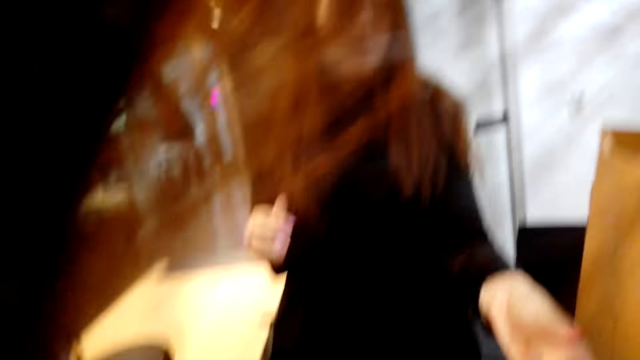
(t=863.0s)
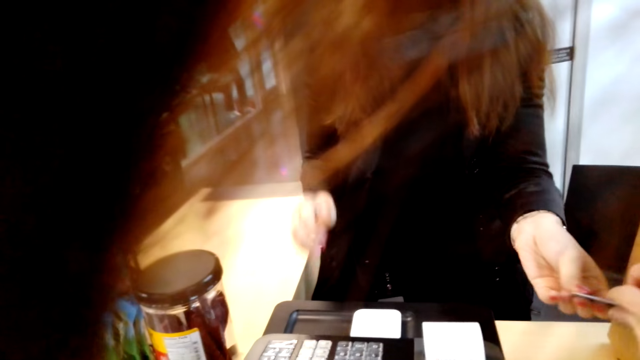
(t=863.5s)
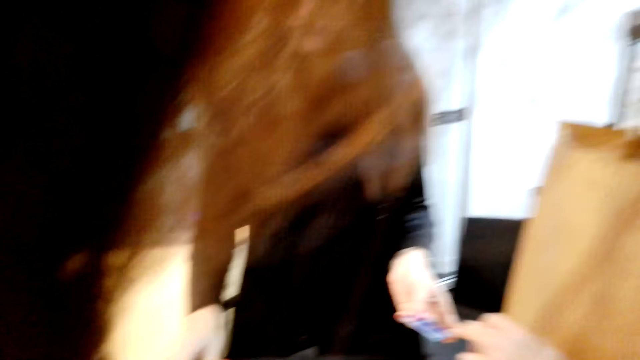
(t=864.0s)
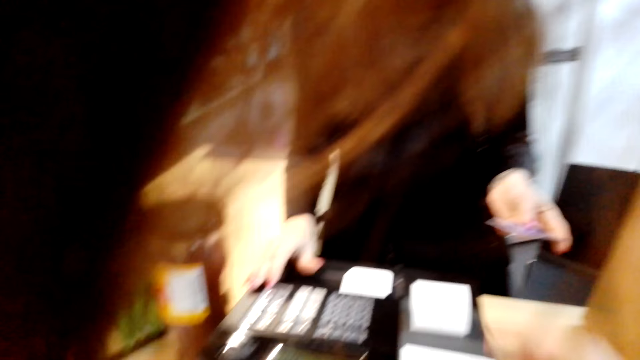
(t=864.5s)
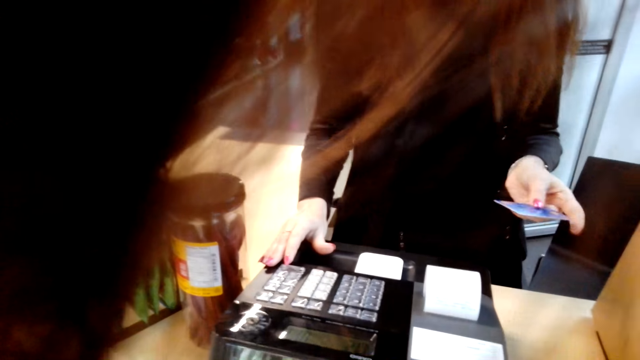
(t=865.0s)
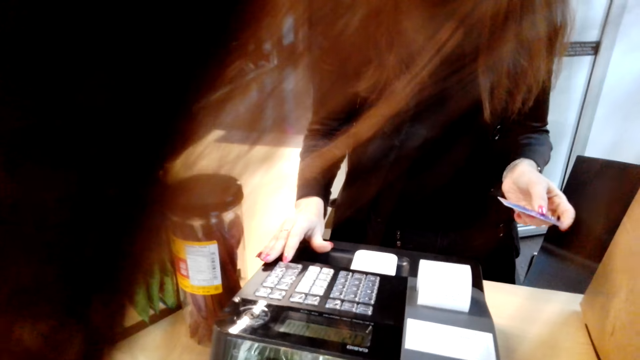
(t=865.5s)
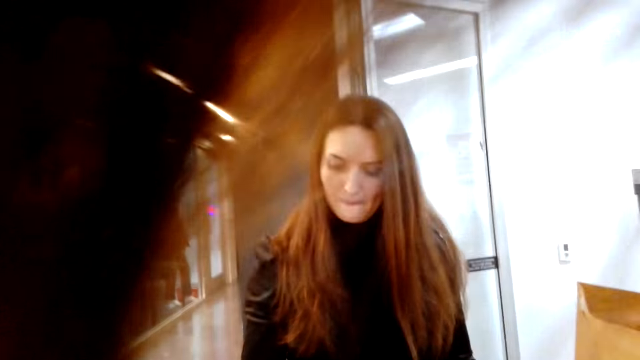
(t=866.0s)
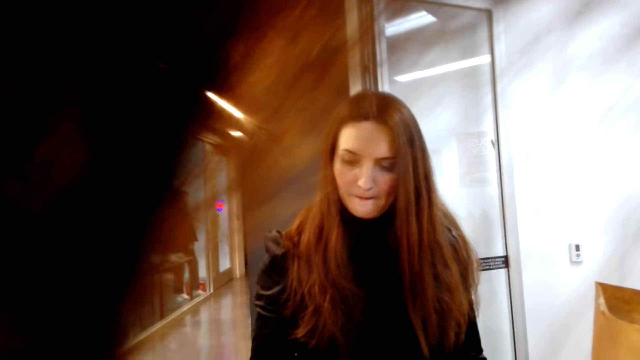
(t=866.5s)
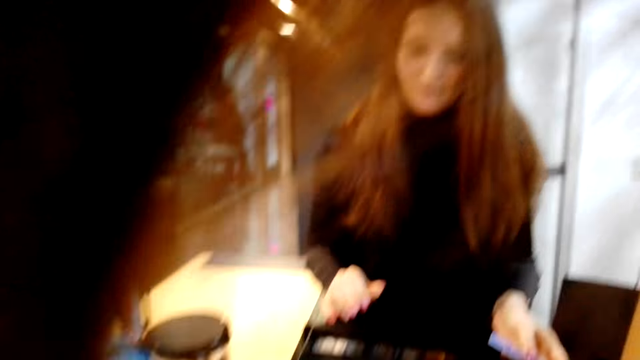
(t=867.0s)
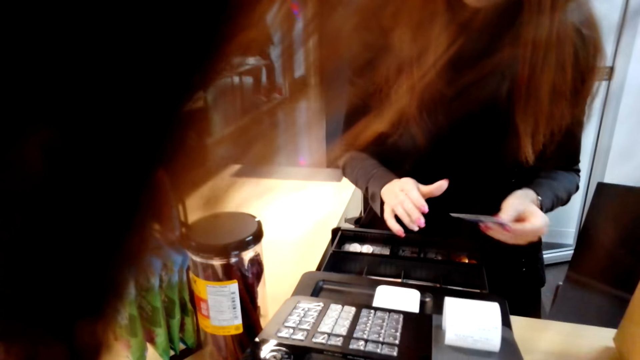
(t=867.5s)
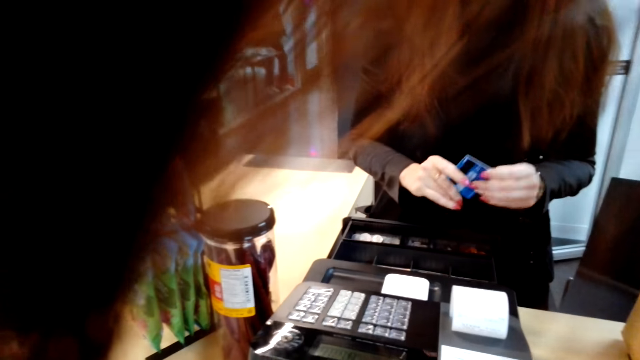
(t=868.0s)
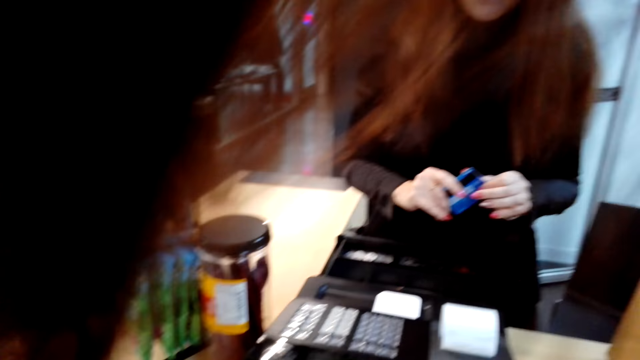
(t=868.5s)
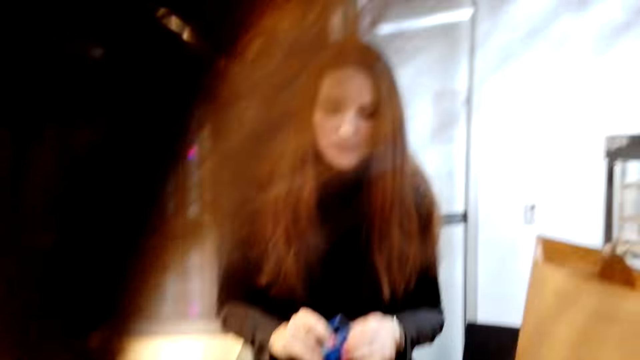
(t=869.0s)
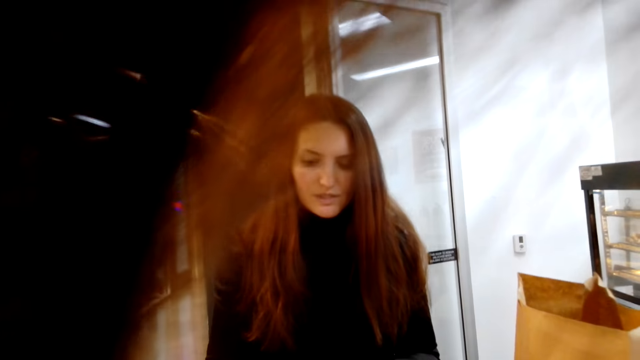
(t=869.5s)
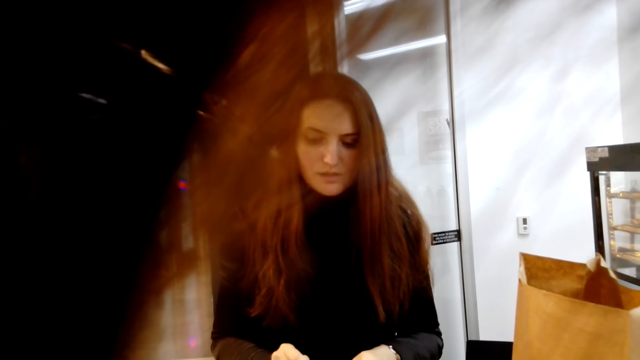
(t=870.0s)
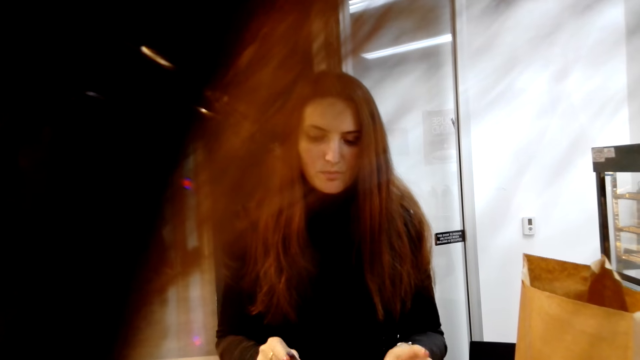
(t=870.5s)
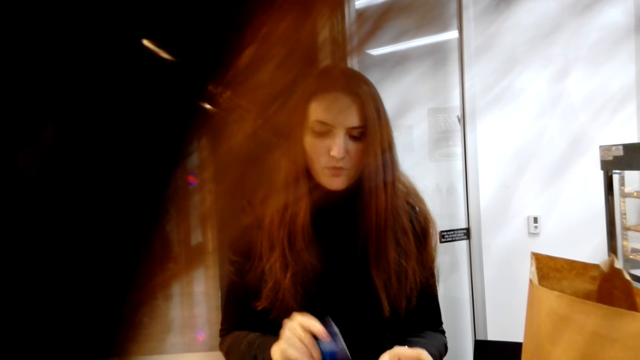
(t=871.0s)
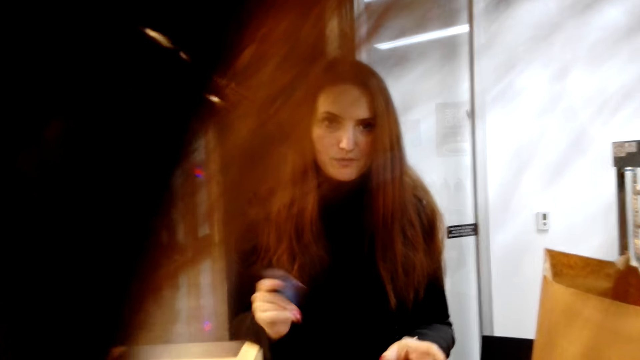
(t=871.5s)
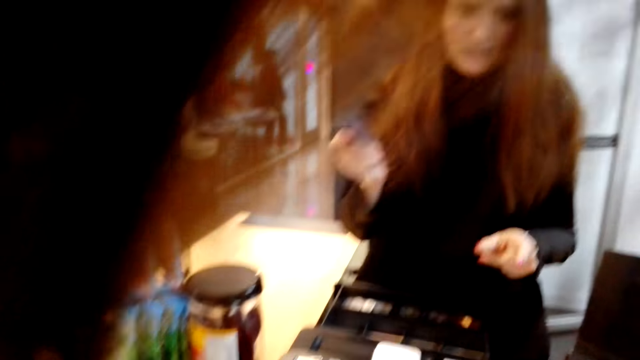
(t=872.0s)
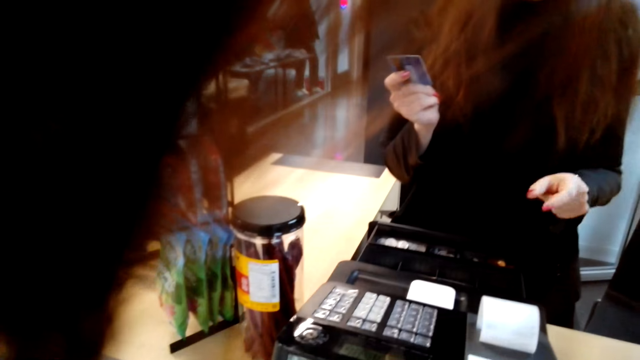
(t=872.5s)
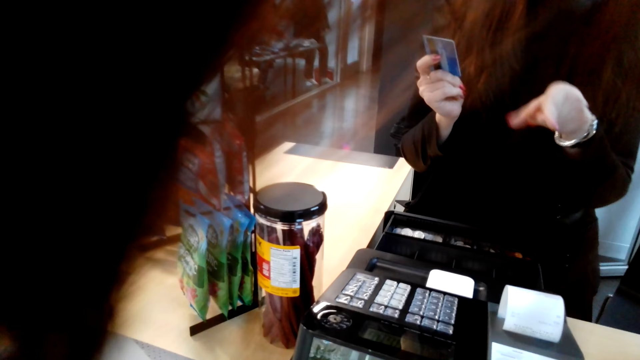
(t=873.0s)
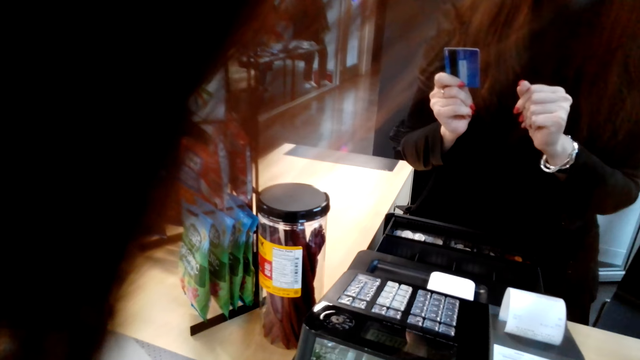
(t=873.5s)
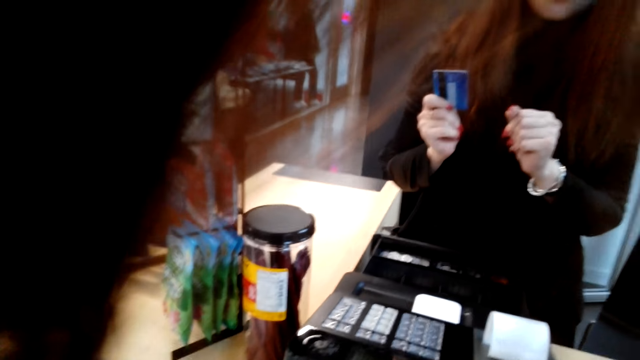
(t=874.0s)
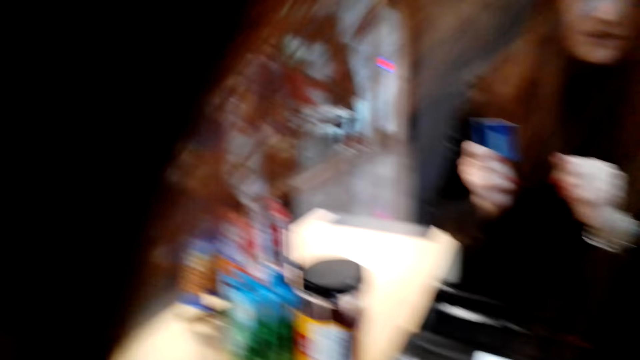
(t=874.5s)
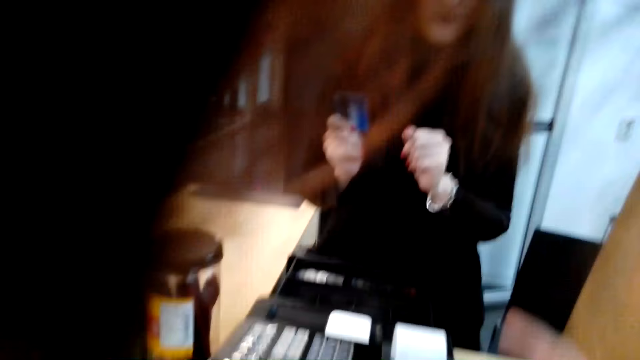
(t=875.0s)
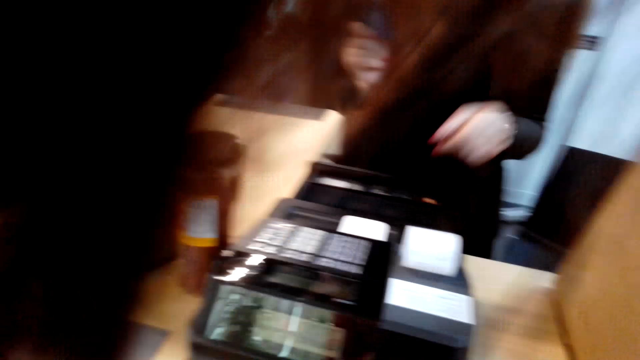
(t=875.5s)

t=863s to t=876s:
The camera wearer talks with a lady. They give a card to the lady. The lady holds the card. The camera wearer talks with the lady.

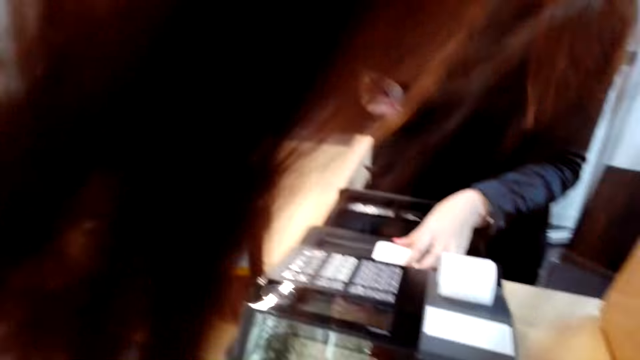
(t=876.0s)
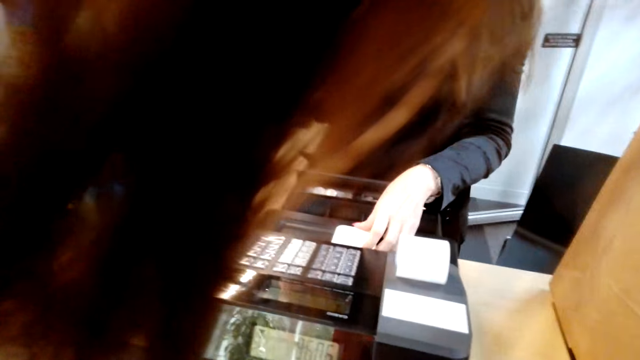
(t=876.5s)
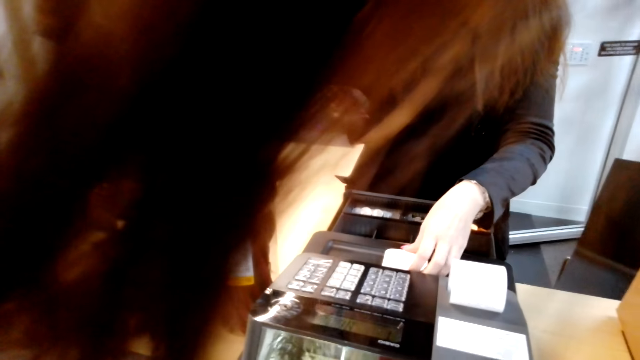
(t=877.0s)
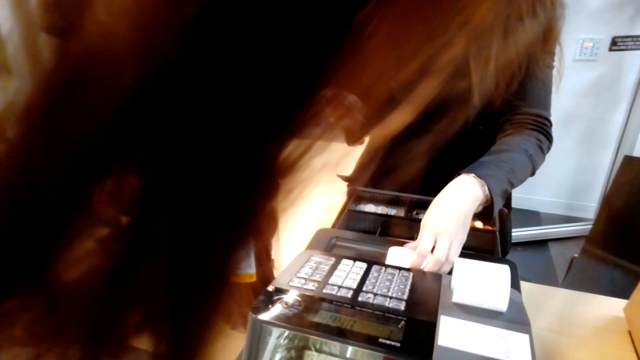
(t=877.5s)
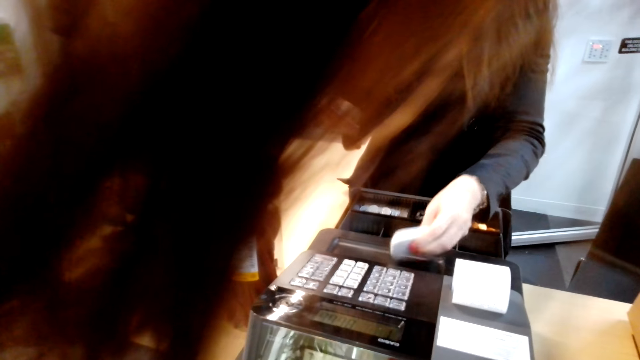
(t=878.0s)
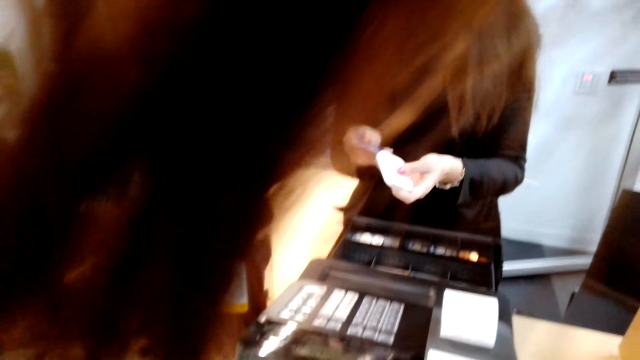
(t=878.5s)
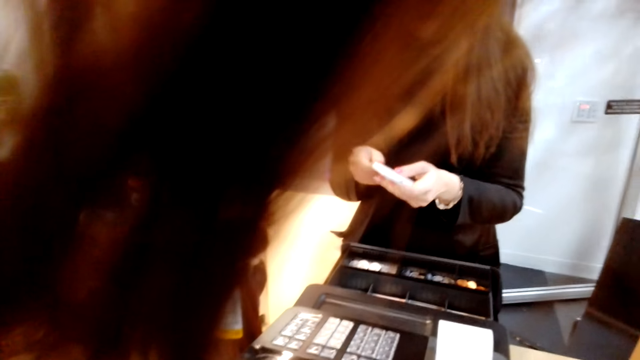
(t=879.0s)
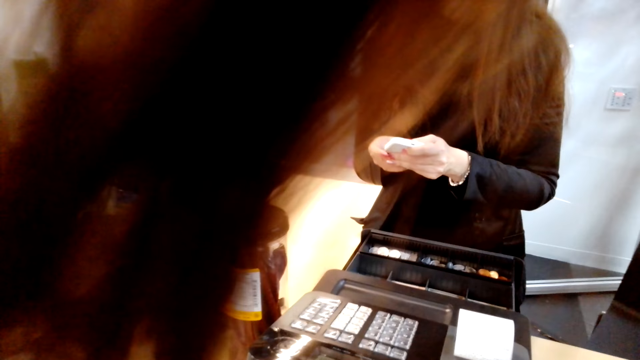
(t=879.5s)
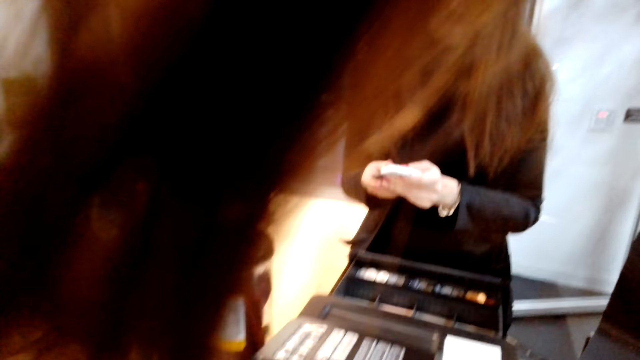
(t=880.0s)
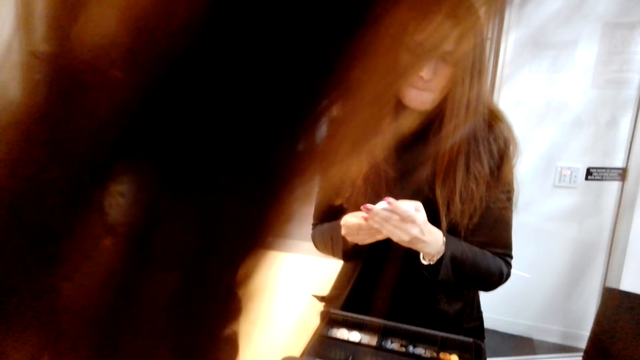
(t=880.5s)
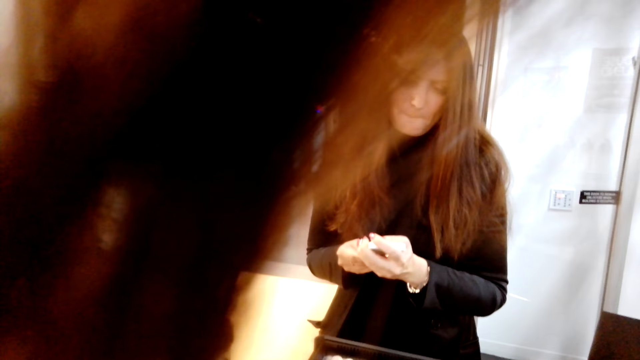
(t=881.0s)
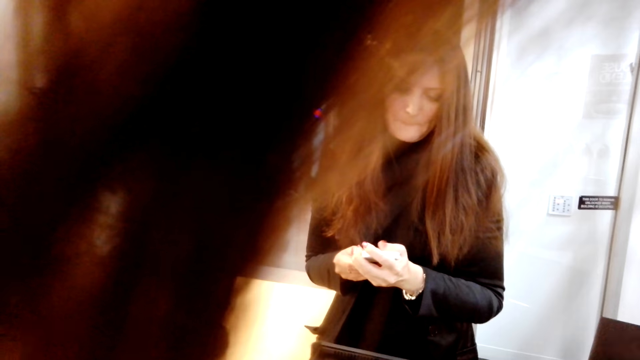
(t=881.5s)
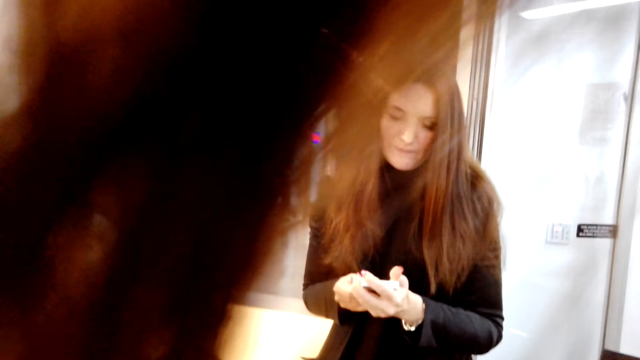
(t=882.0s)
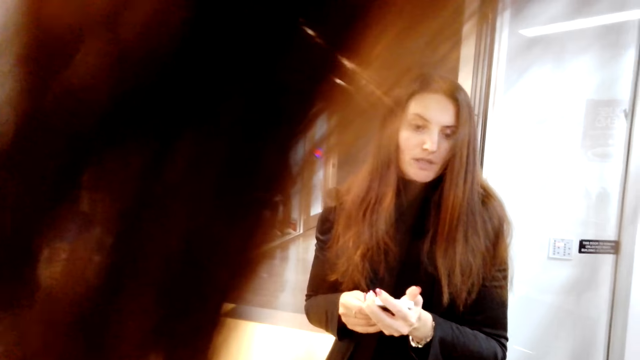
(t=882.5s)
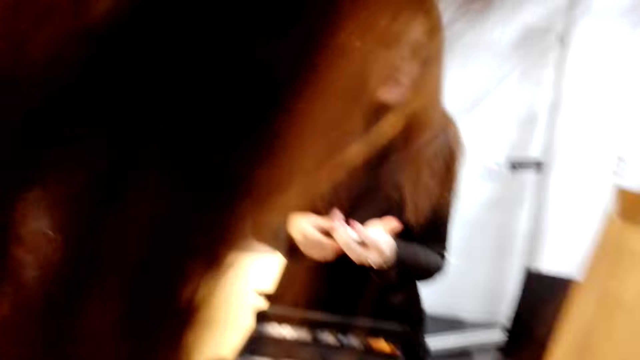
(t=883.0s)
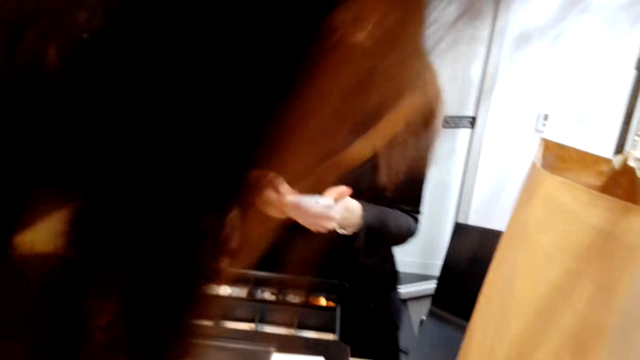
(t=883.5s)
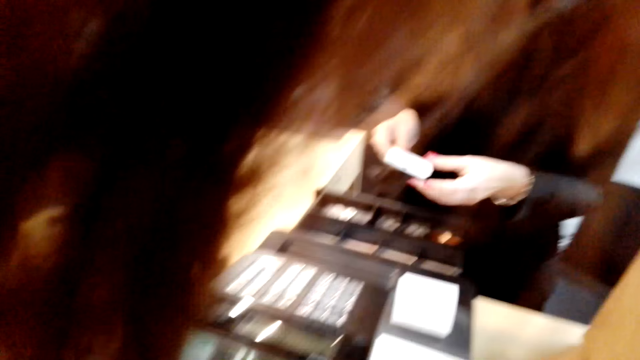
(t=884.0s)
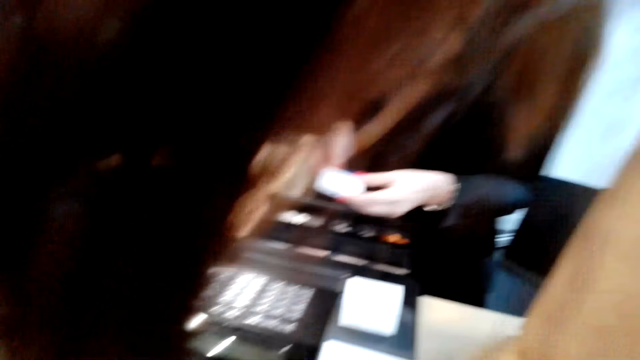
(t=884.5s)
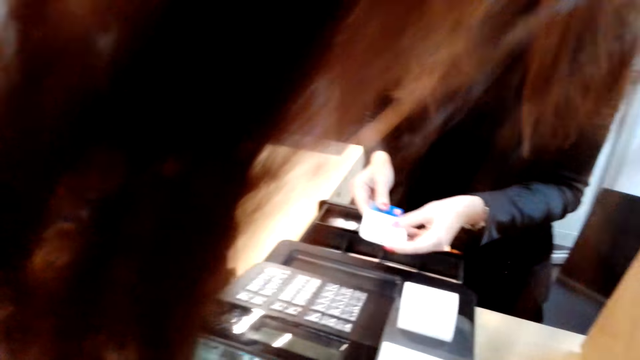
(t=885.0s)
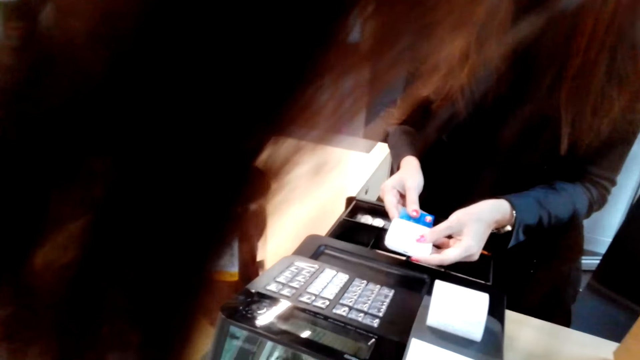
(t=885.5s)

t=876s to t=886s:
The cashier swipes the camera wearer's card.
